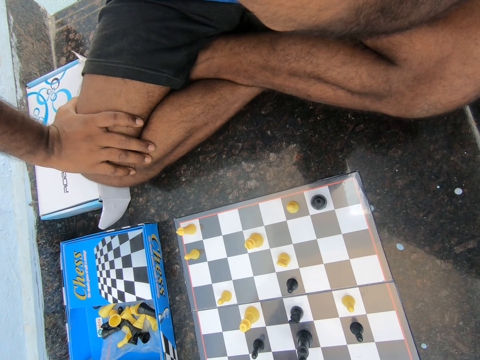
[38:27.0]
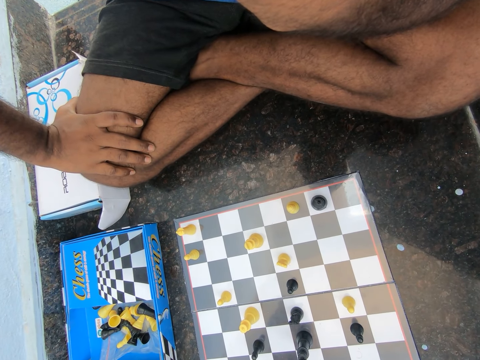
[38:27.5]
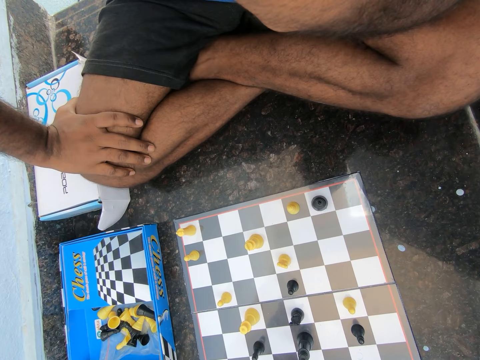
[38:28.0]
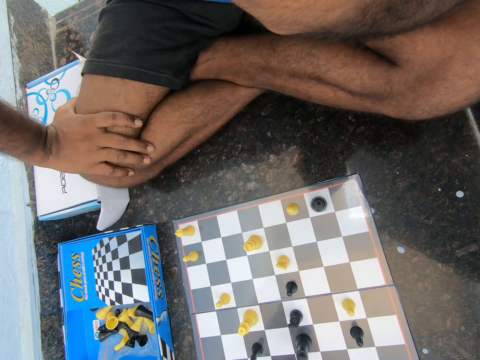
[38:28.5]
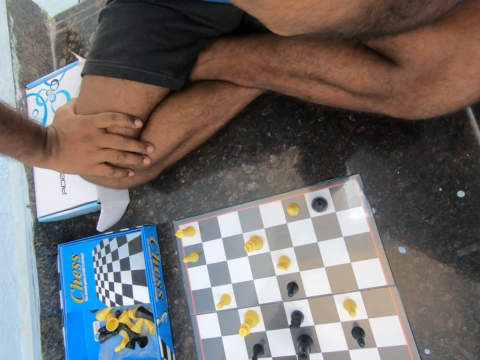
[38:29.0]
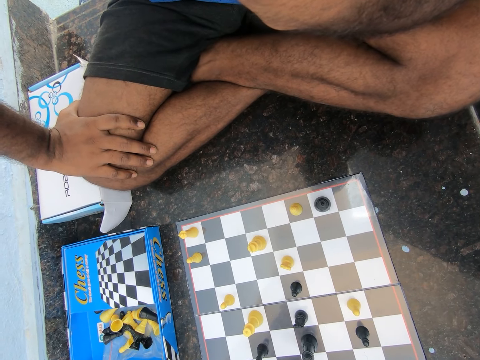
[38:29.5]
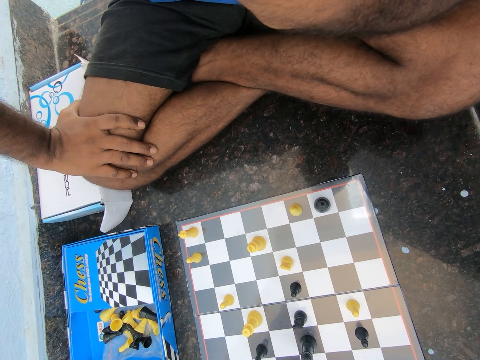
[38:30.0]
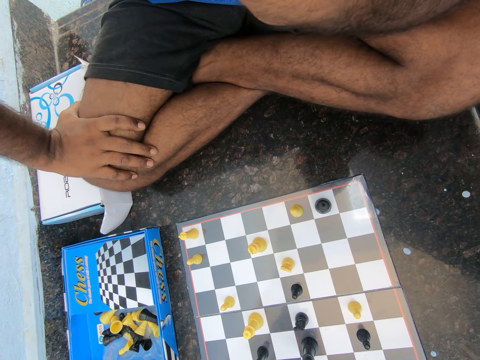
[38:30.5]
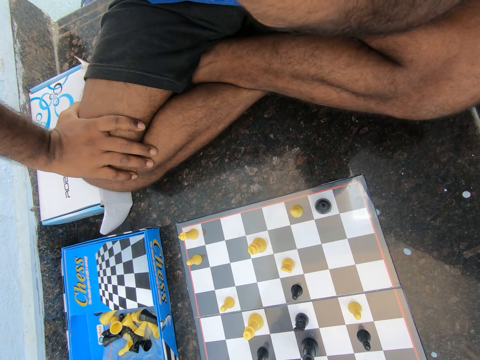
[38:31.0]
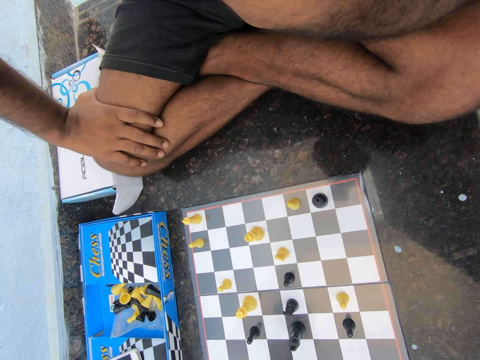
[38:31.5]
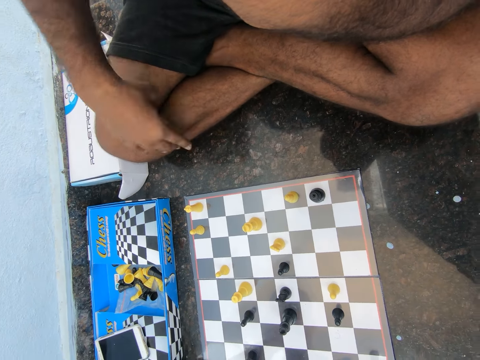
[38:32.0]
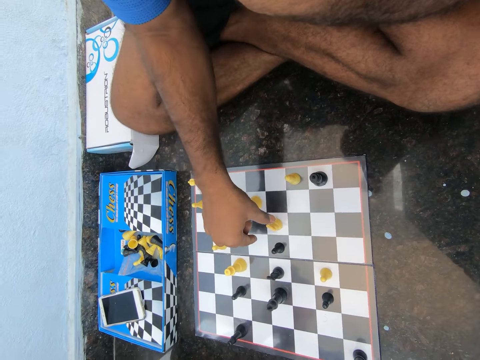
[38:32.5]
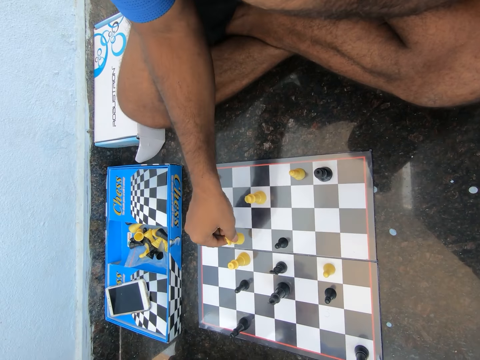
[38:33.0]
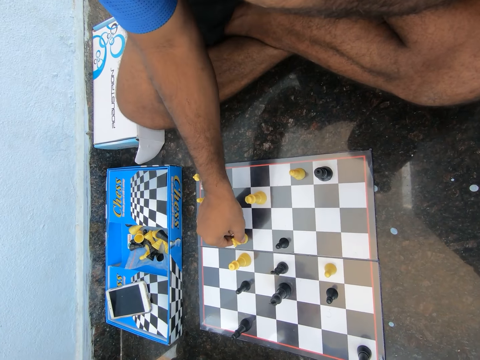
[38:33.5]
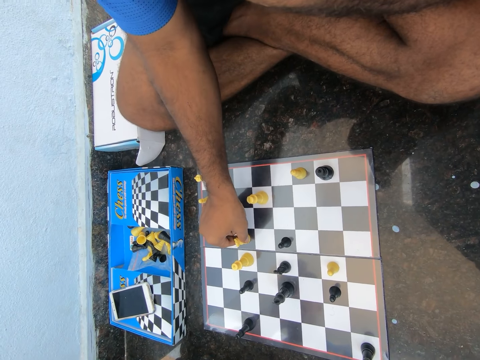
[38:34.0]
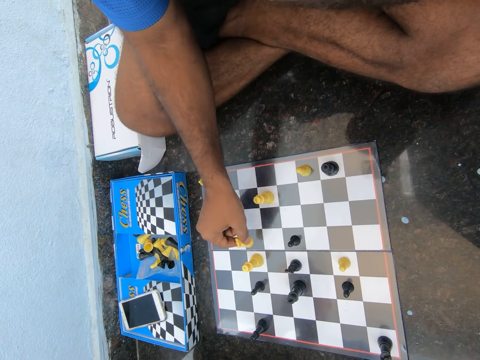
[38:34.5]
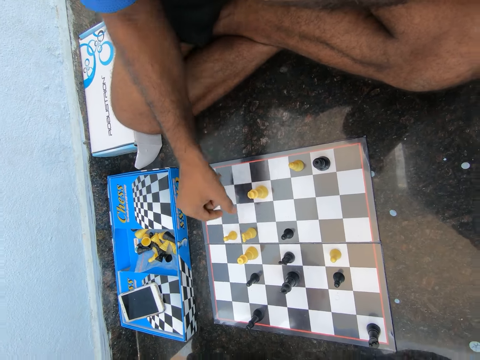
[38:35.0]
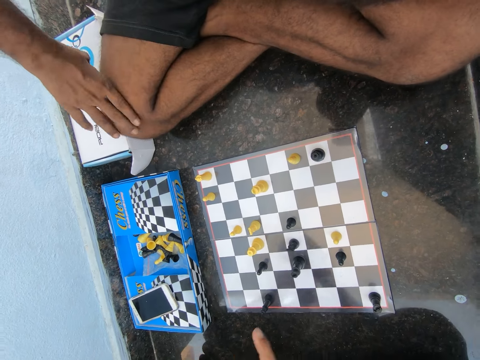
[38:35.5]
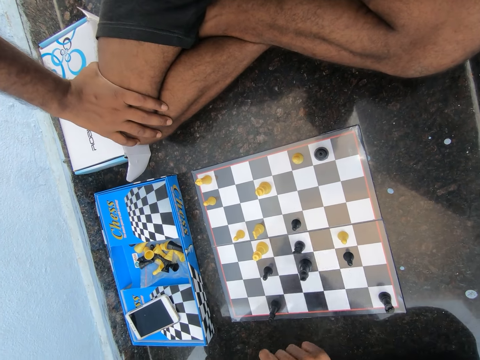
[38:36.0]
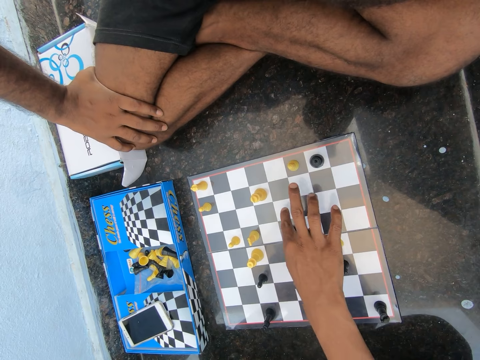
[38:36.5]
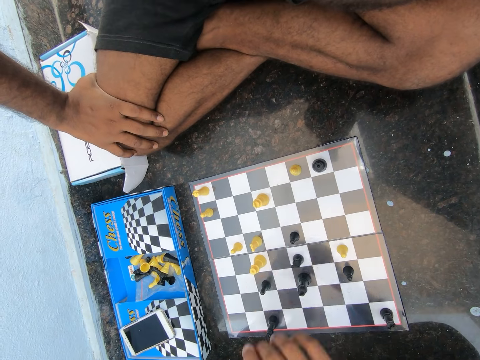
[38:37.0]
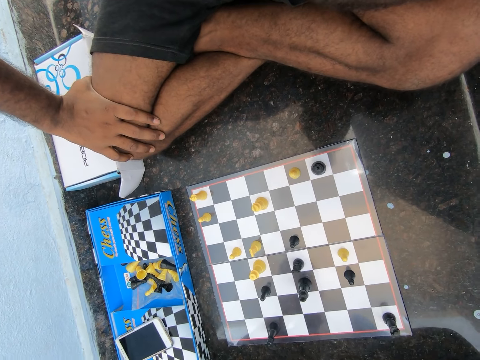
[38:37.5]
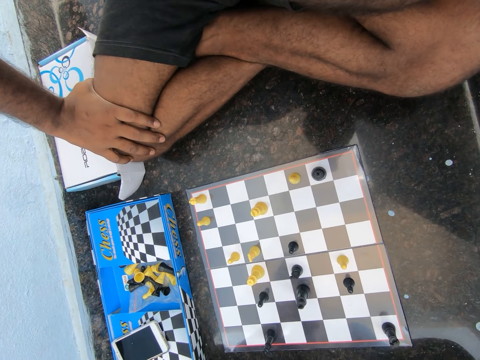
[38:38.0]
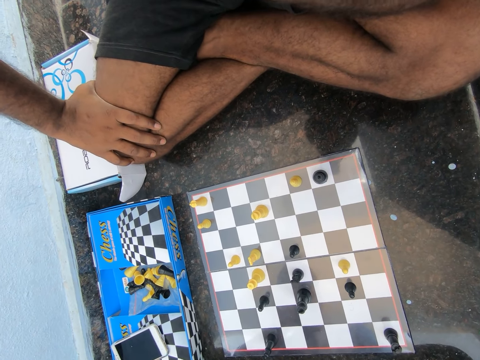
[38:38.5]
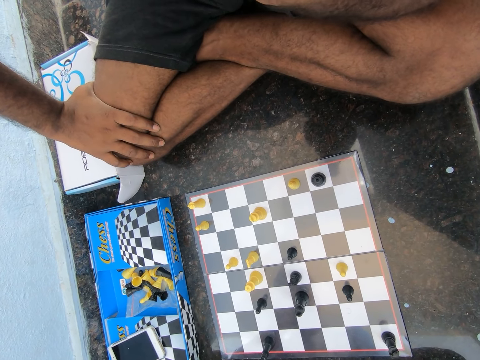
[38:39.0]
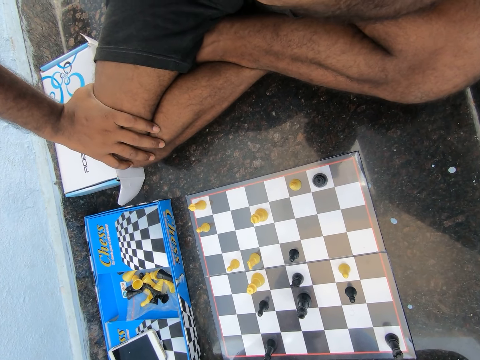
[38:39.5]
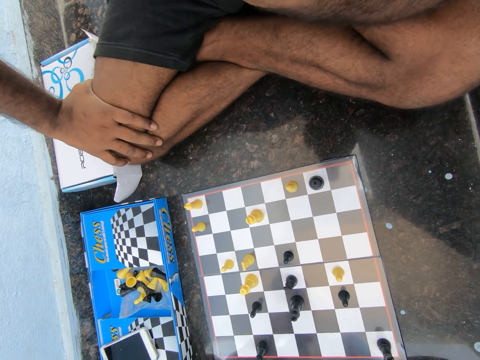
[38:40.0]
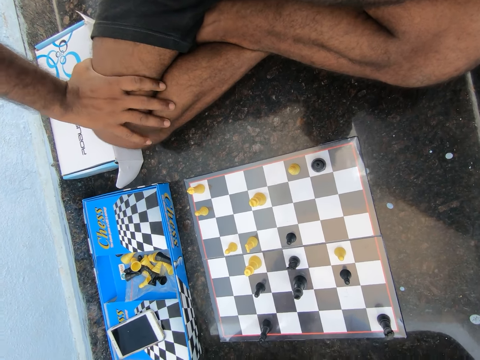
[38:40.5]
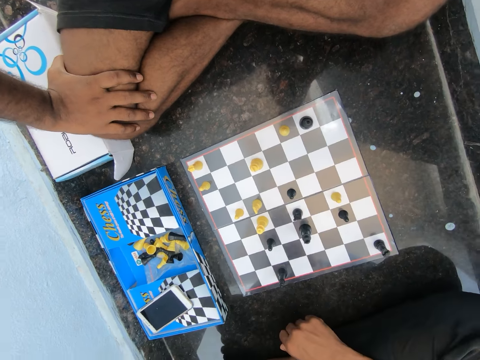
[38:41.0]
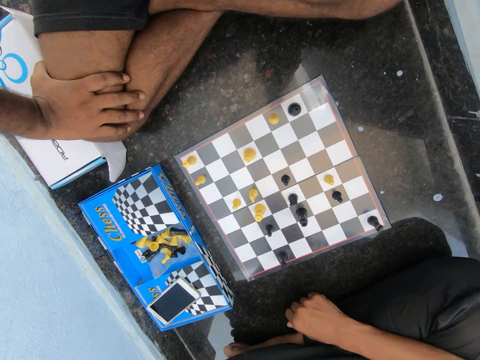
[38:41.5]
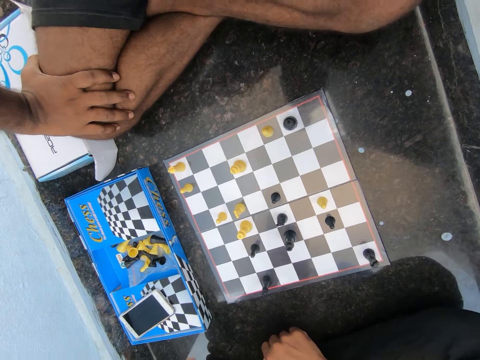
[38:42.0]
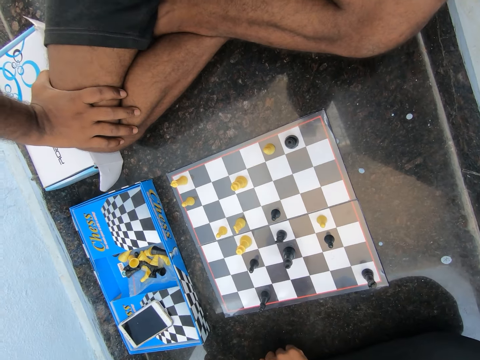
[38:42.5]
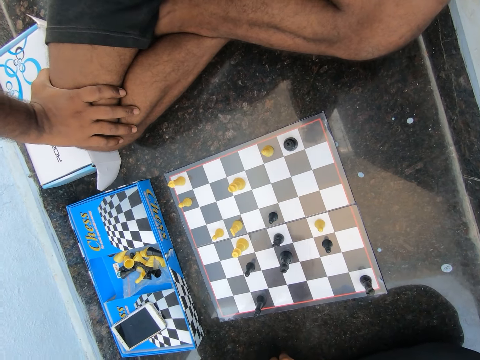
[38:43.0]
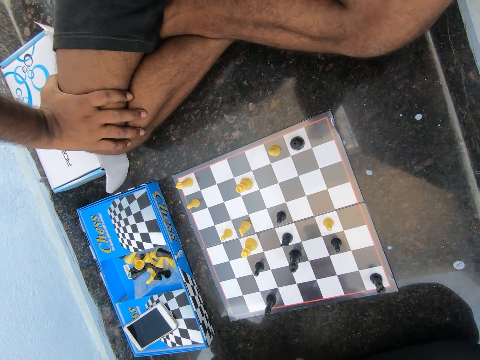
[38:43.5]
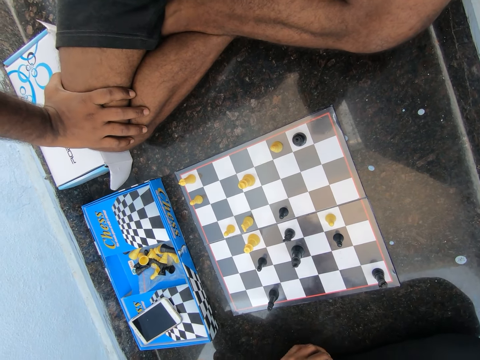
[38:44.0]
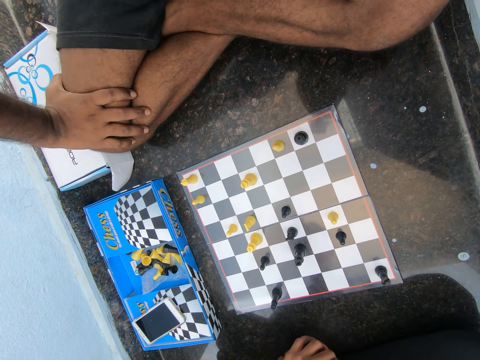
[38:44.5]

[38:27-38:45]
The camera wearer plays the chess game. A man takes a white chess piece from the chess board and places the white chess piece on the chess board. The camera wearer puts his hand on his leg. The man converses and moves his hand. The camera wearer converses. The man sings.

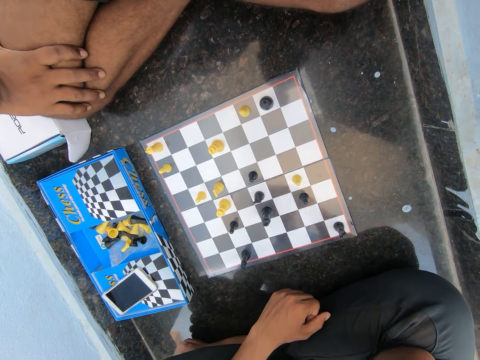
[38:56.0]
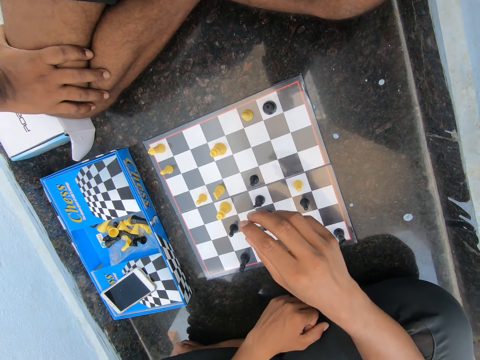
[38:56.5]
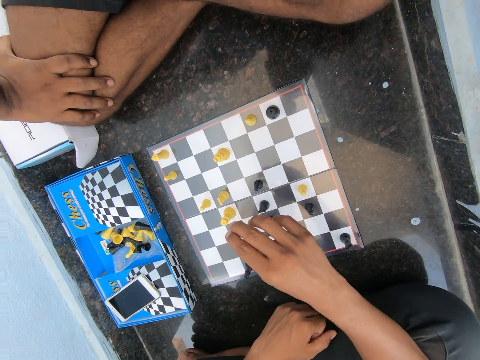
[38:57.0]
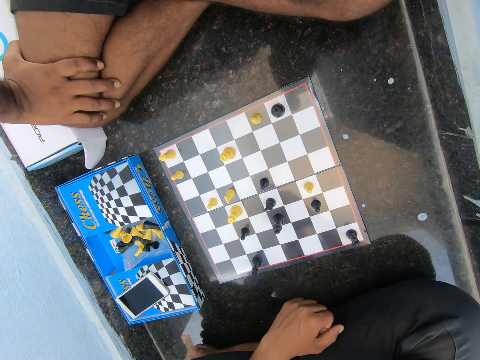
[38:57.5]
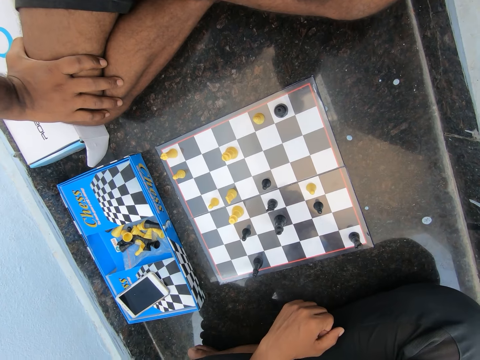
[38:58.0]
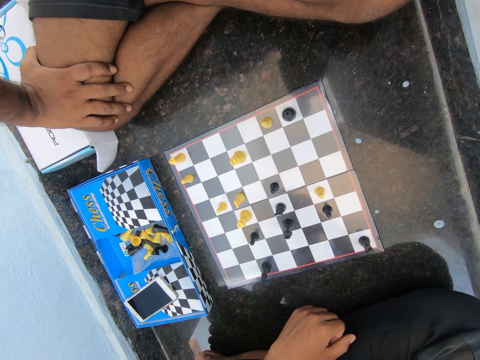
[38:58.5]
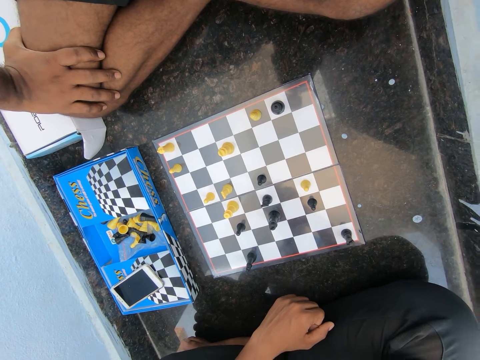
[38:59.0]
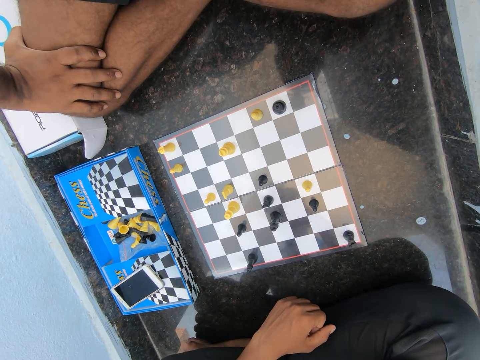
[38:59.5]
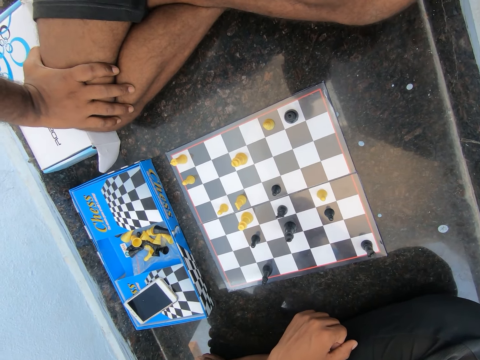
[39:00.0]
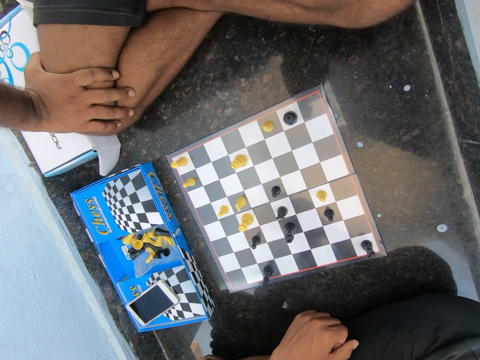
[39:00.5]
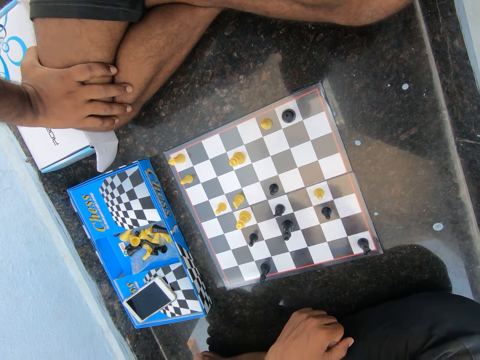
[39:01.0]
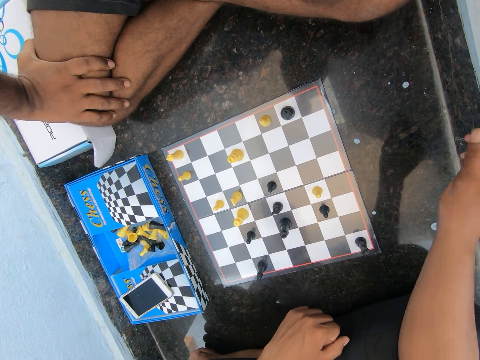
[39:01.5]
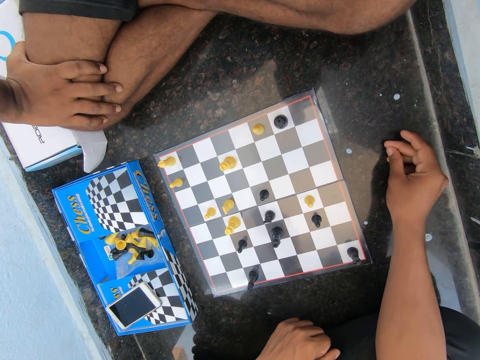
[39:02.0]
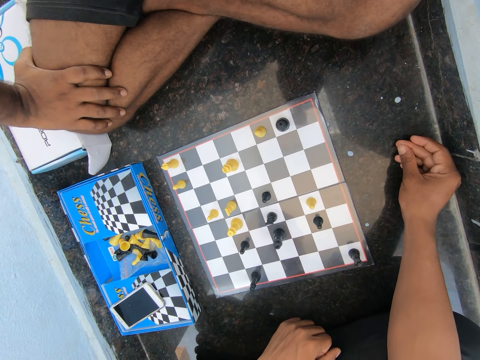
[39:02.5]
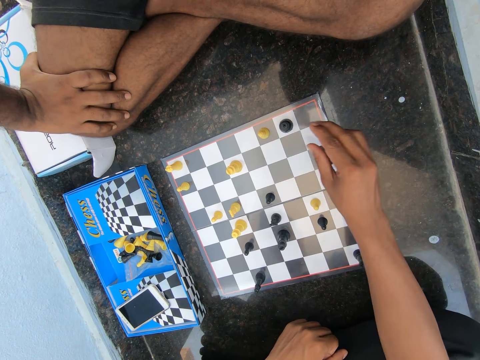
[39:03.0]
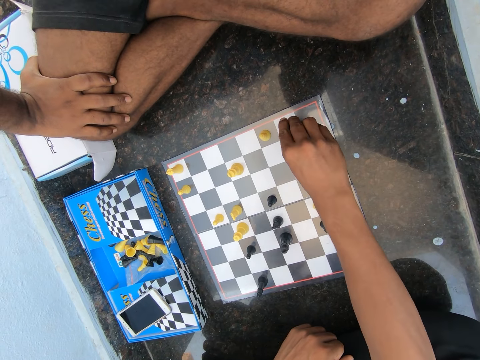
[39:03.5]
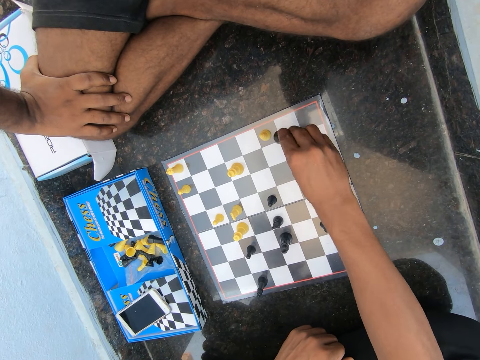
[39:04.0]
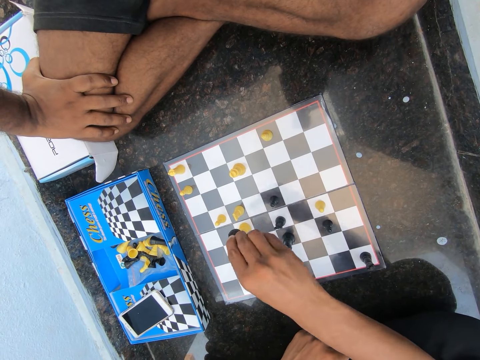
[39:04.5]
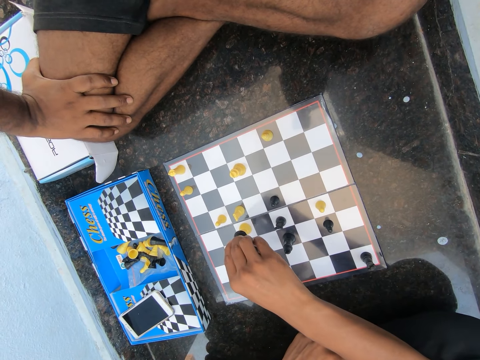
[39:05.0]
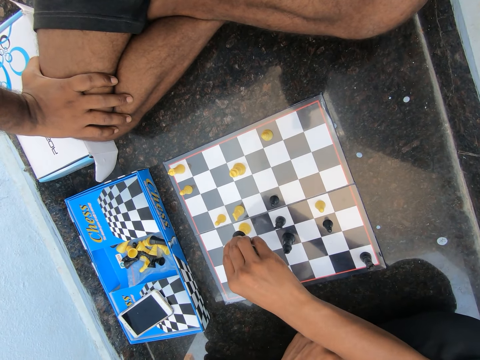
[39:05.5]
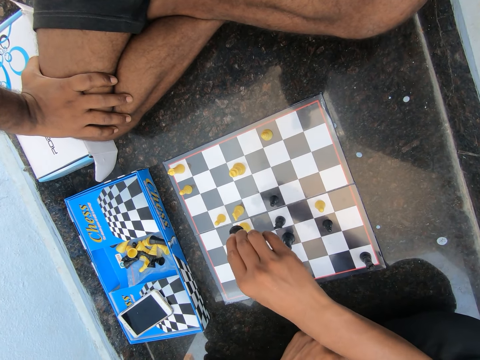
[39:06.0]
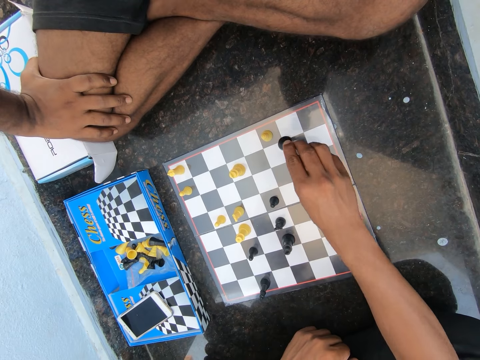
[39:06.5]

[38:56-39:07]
A man plays the chess game. The camera wearer takes a black chess piece from the chess board.
